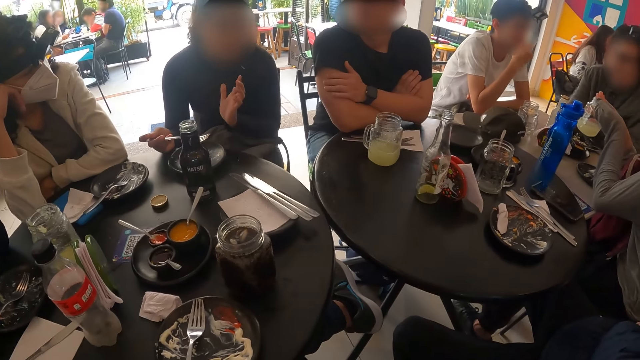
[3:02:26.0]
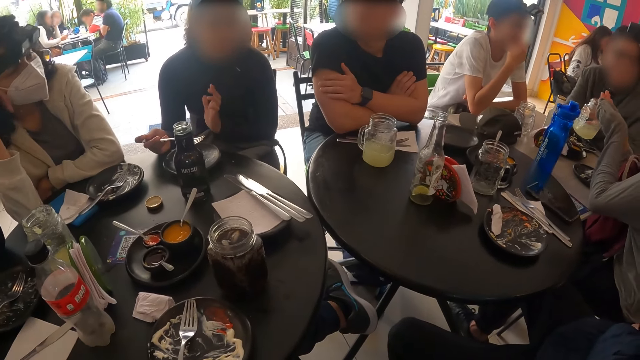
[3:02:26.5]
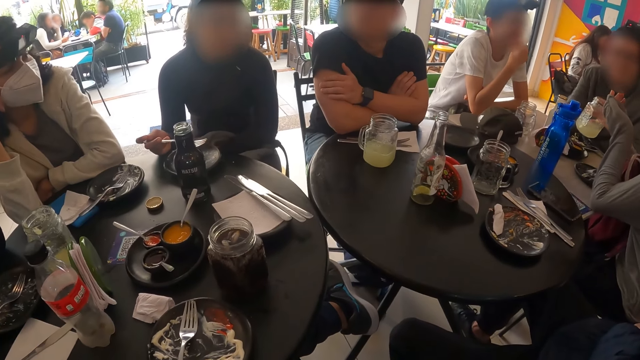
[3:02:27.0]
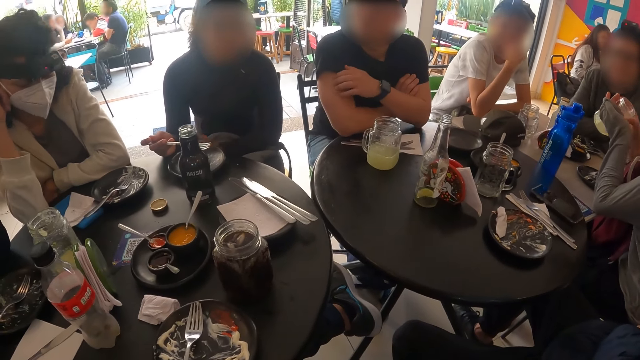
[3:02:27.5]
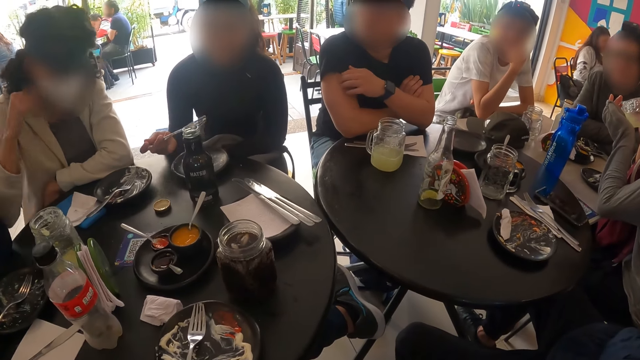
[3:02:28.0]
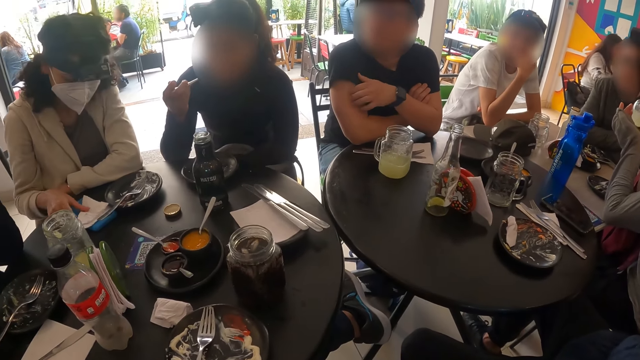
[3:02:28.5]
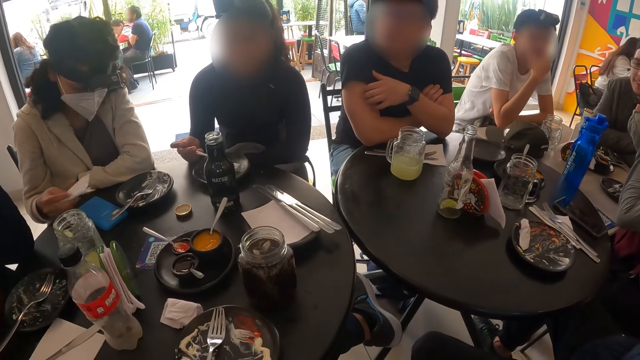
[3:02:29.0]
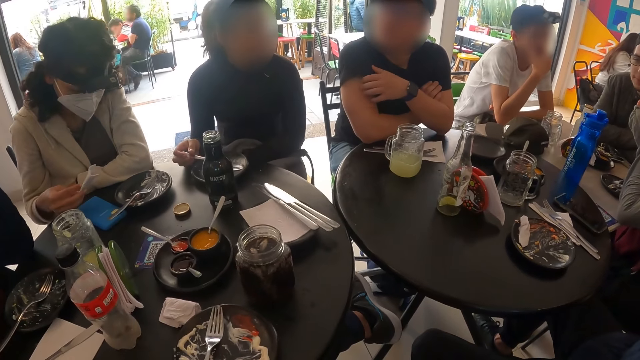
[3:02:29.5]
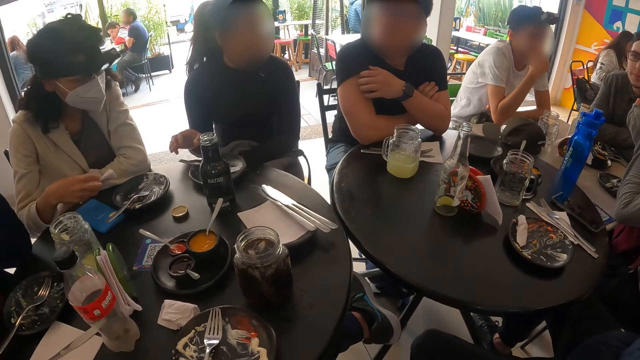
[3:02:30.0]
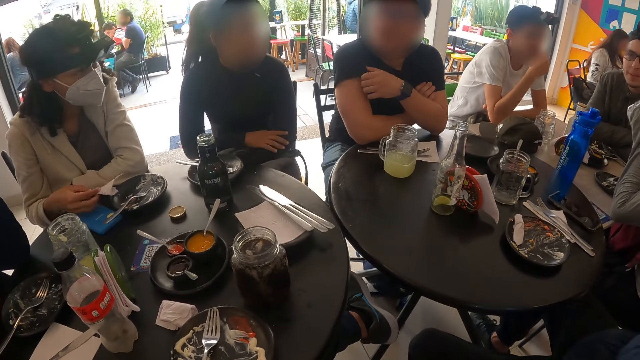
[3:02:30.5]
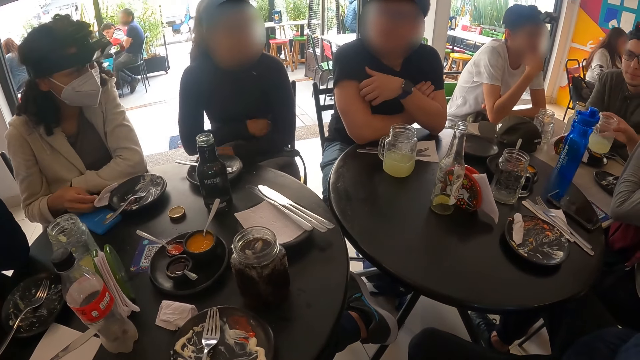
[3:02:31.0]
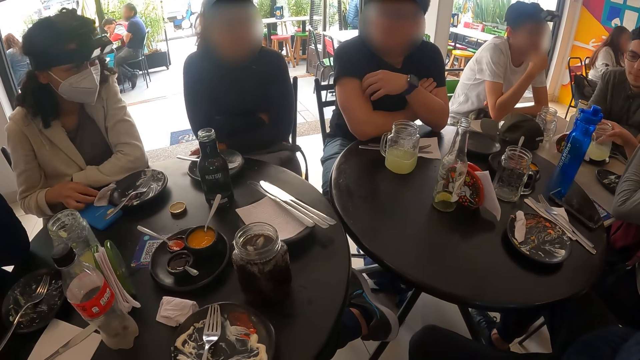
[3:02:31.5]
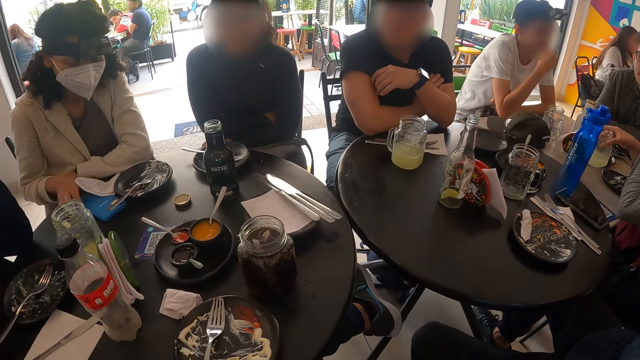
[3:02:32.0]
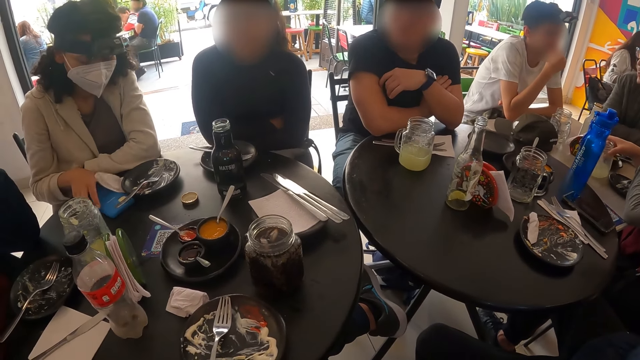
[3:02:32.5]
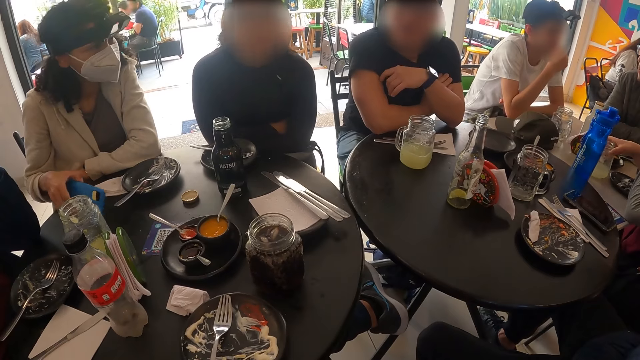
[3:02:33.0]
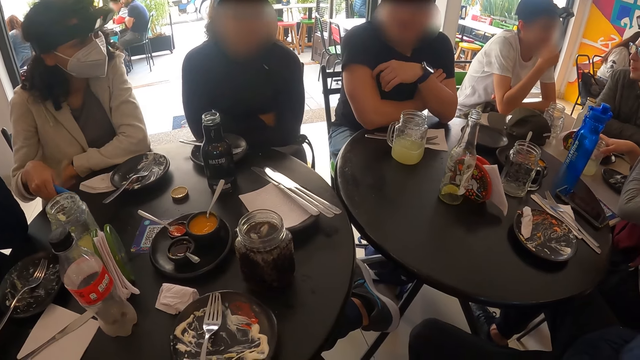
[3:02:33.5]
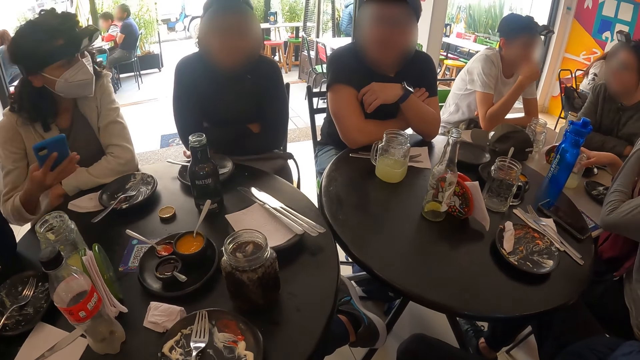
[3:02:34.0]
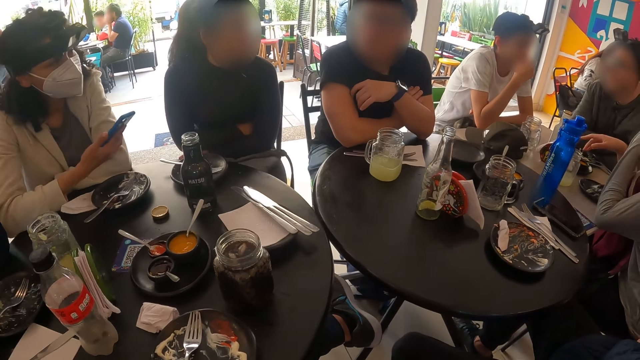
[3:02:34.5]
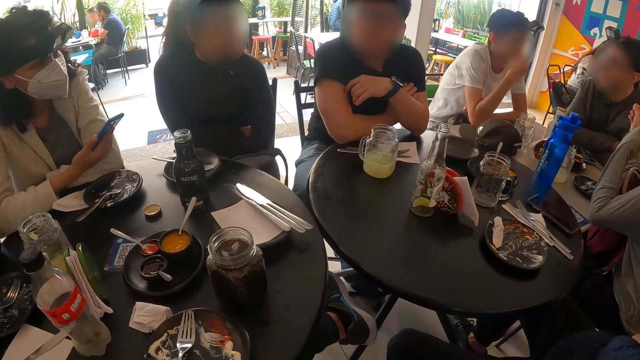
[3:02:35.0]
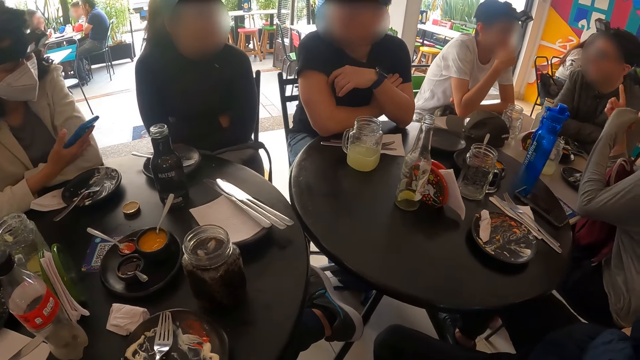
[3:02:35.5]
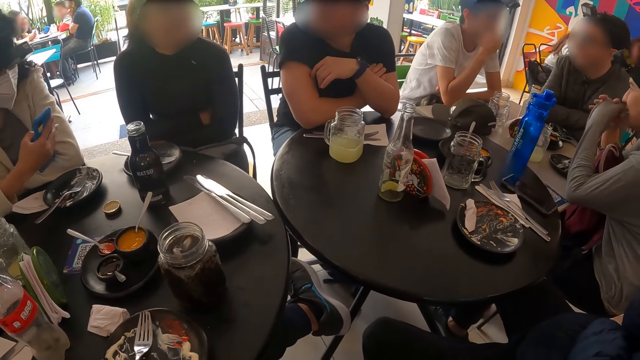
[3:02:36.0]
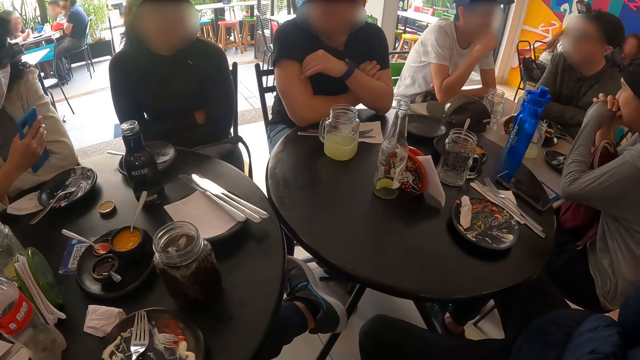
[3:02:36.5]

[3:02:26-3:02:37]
A woman picks the serviette from the table with her left hand. Another woman eats with the fork in her right hand. The first woman folds the serviette with her right hand, places the serviette on the table, and picks a phone from the table with her right hand. A third woman places the glass cup on the table with her right hand. The first woman operates the phone with her right hand.

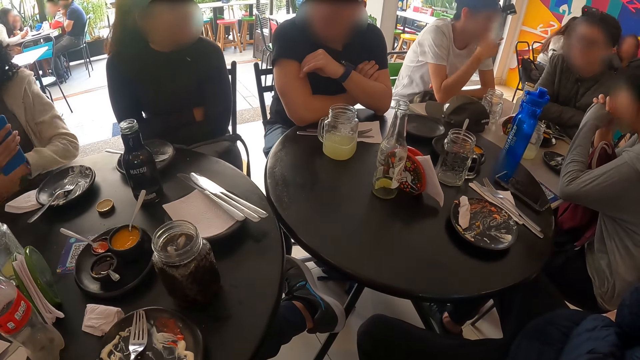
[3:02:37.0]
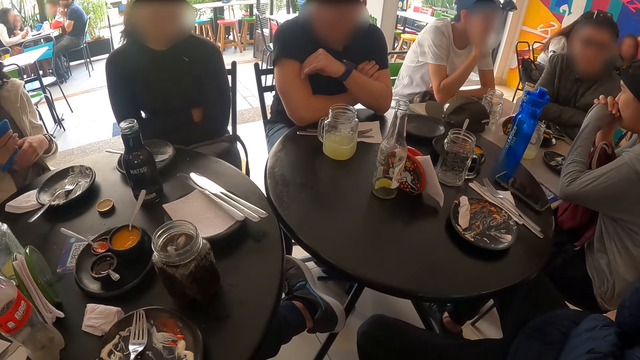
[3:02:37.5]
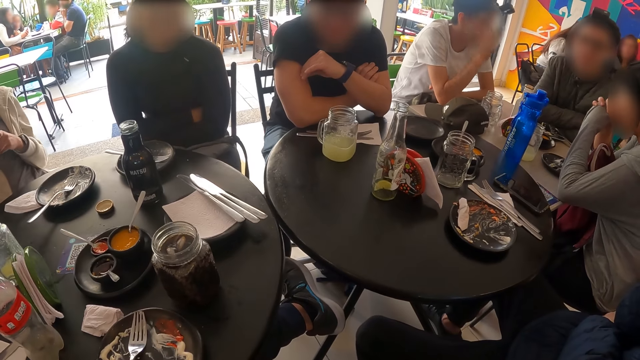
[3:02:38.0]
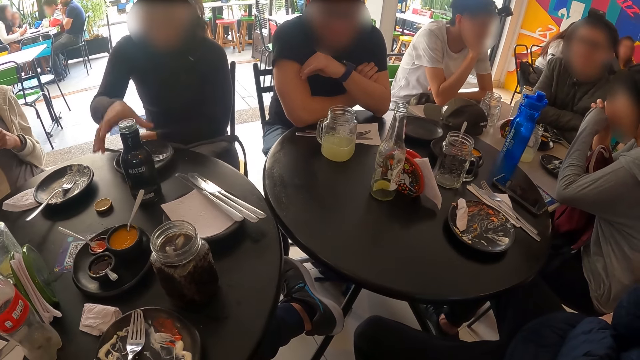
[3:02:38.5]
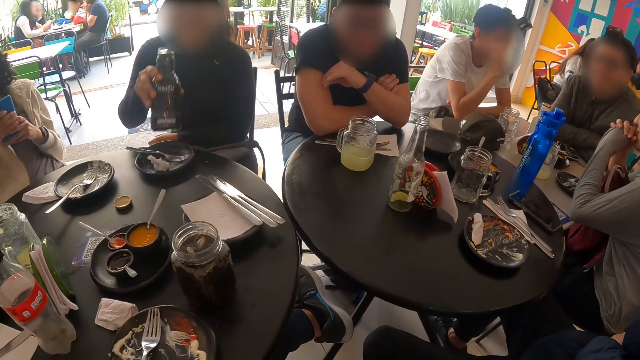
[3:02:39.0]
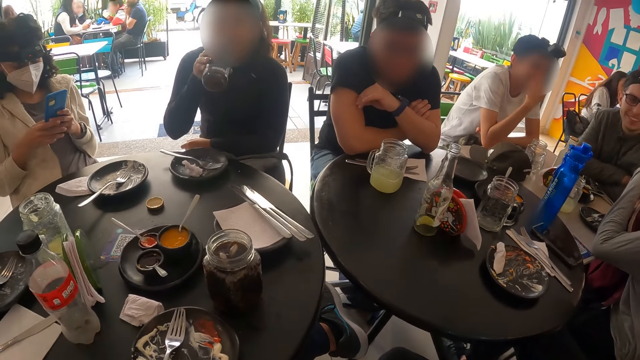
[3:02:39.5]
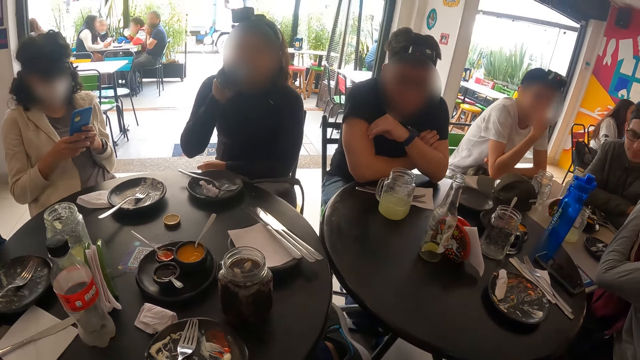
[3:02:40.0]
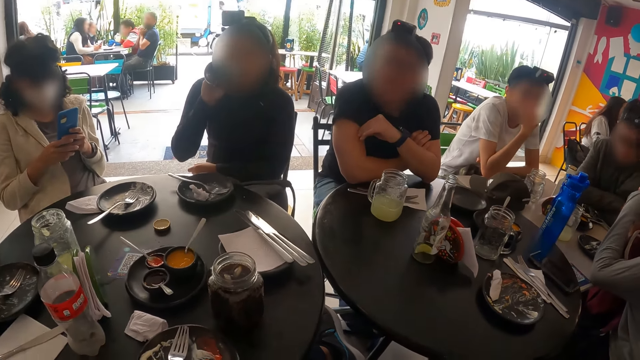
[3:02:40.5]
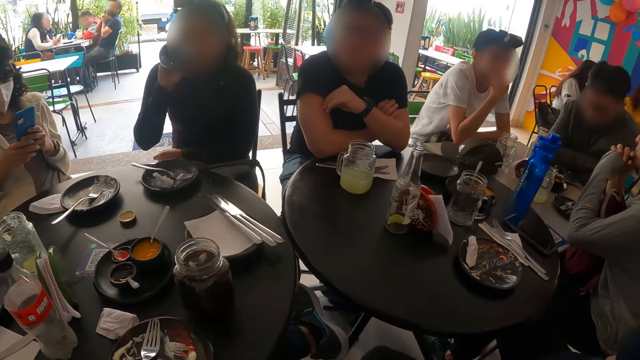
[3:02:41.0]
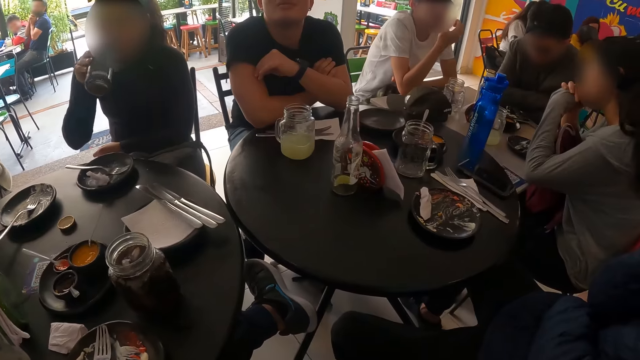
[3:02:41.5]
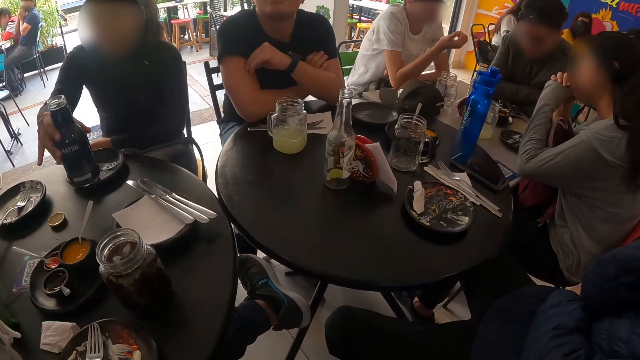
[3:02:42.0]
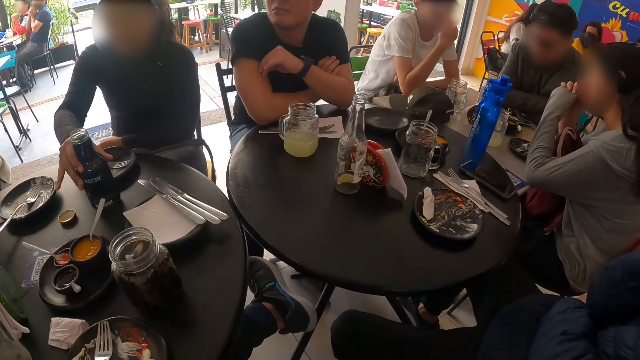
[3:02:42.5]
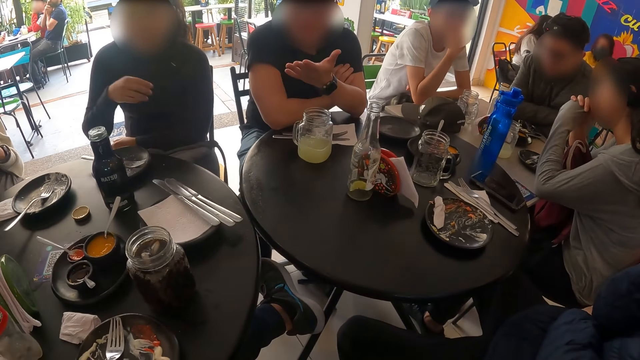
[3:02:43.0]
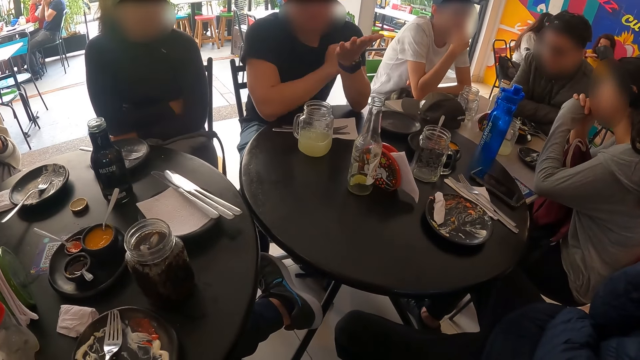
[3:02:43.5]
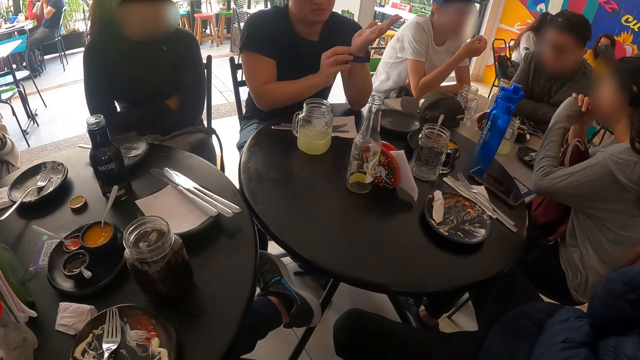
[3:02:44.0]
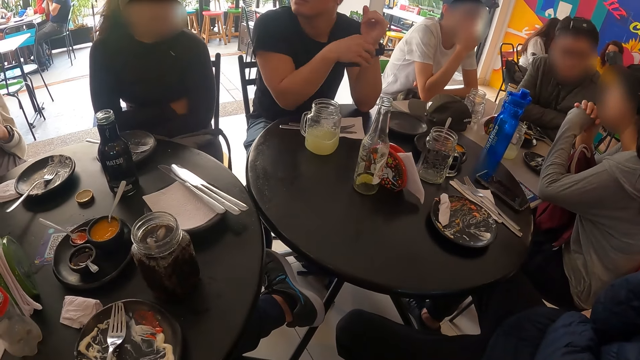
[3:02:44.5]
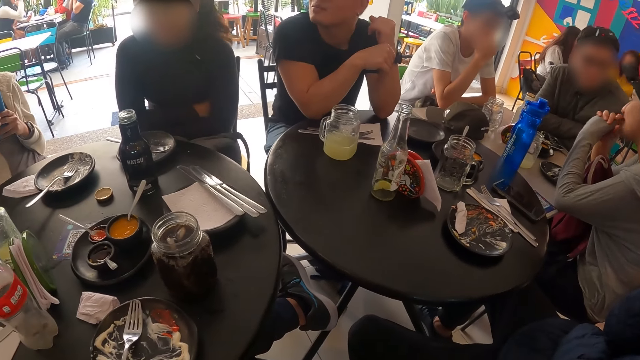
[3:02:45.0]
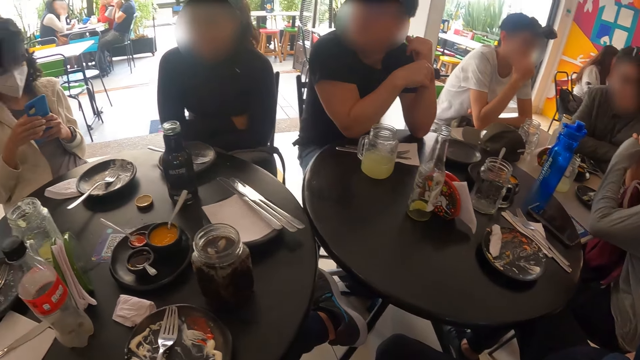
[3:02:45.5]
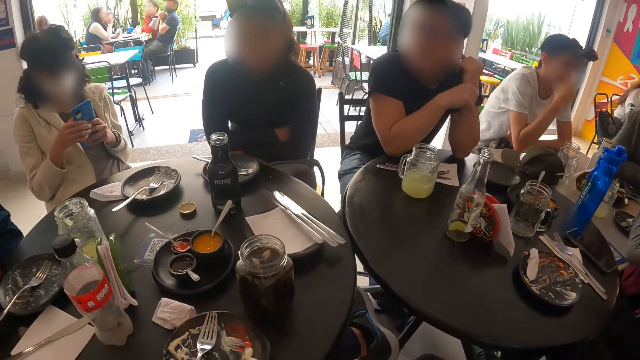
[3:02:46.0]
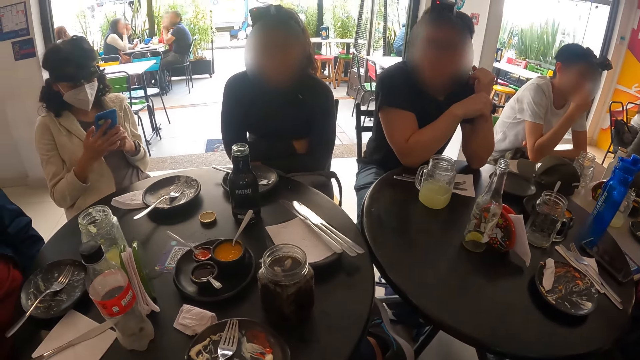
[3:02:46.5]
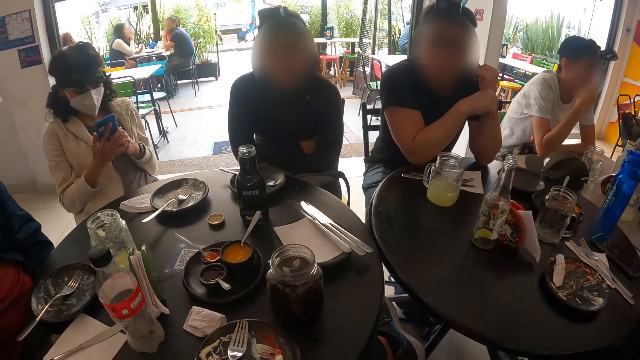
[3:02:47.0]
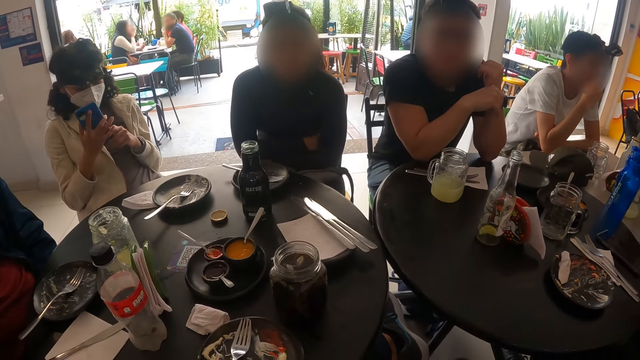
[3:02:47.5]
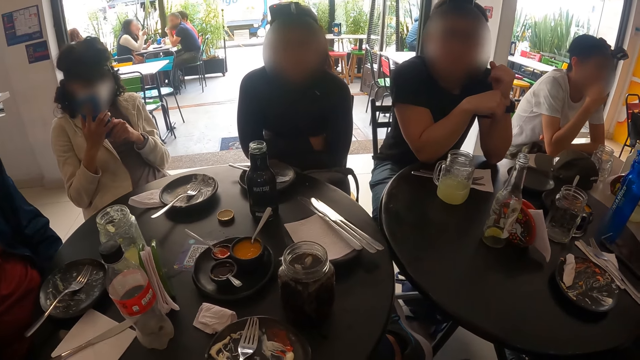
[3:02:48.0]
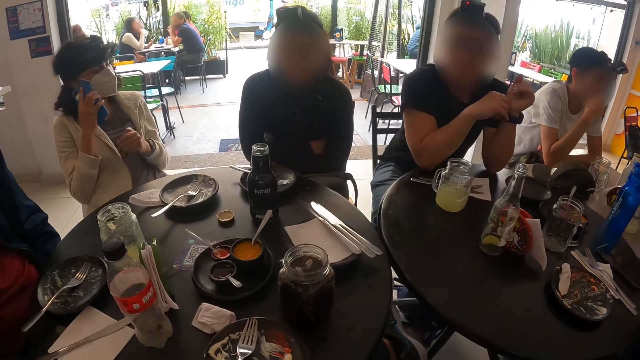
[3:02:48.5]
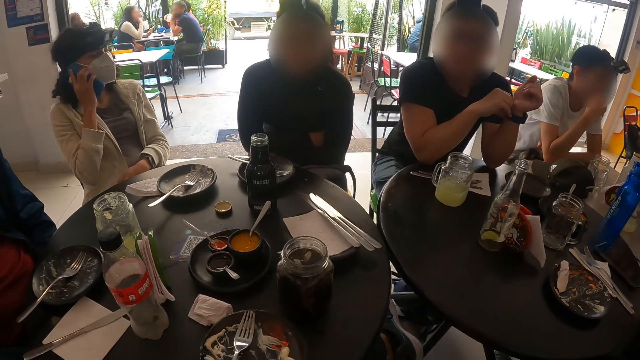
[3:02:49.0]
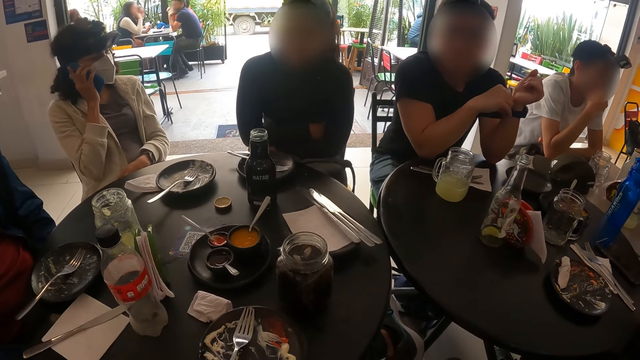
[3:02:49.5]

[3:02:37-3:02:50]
A woman holds the phone with both hands. Another woman picks the bottle of soft drinks from the table with her right hand, drinks from the bottle of soft drinks in her right hand, and places the bottle of soft drinks on the table with her right hand. The first woman makes a phone call with the phone.
